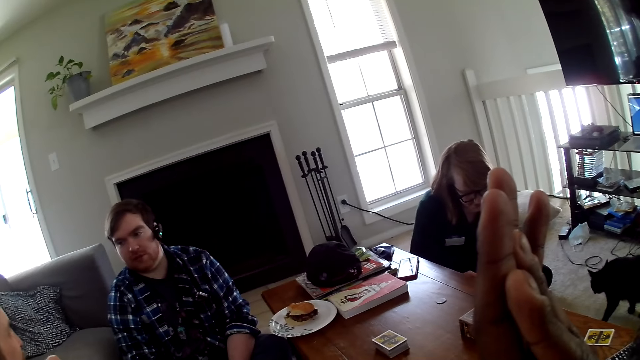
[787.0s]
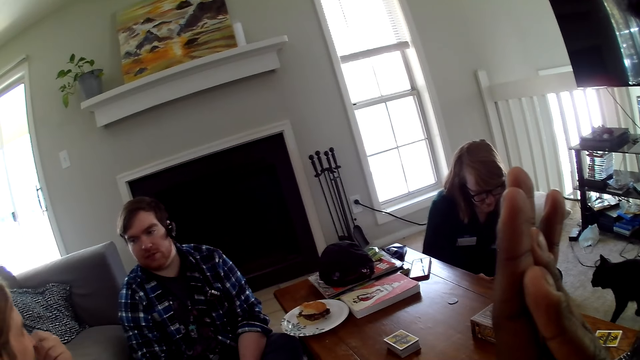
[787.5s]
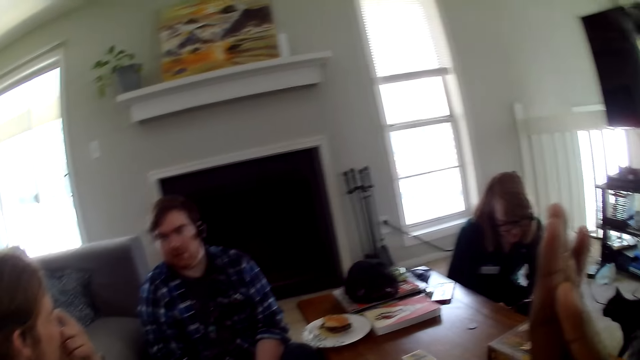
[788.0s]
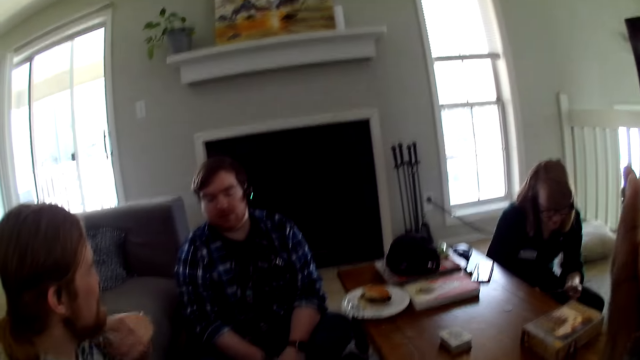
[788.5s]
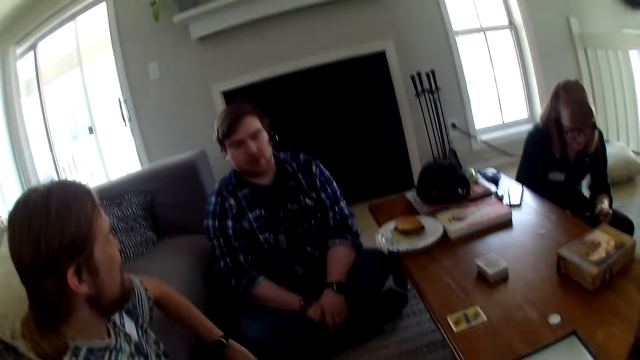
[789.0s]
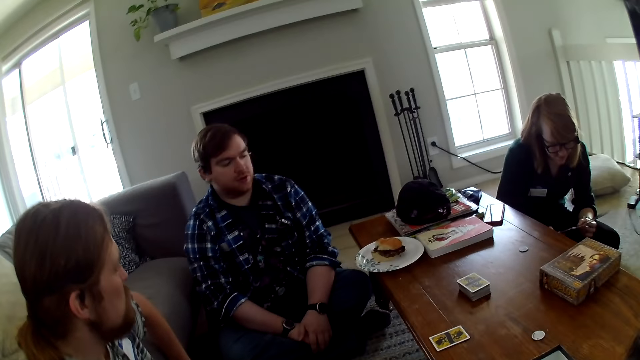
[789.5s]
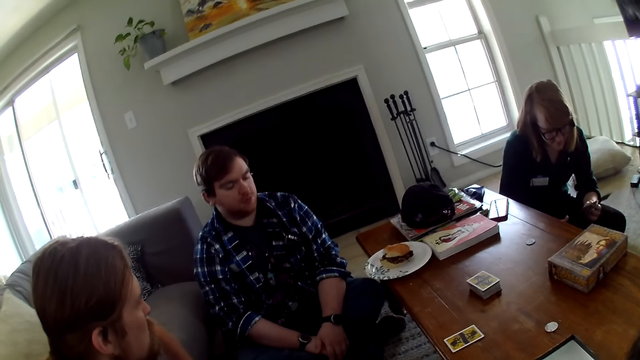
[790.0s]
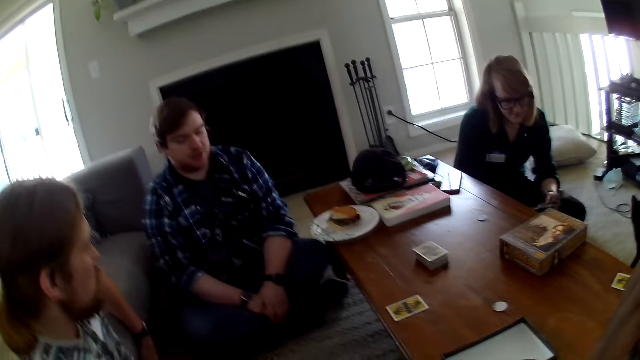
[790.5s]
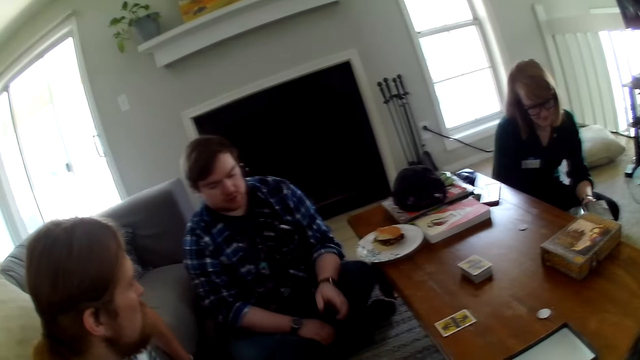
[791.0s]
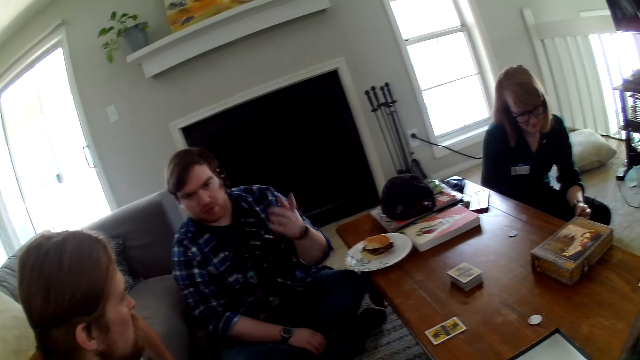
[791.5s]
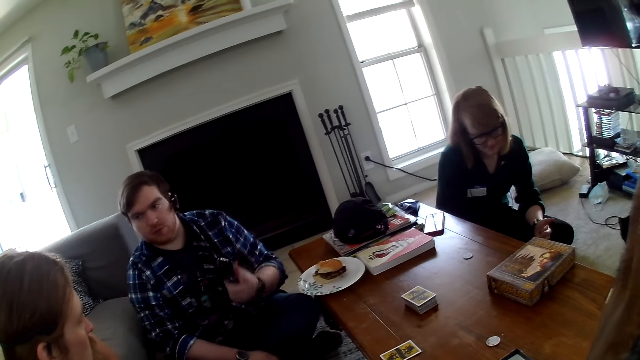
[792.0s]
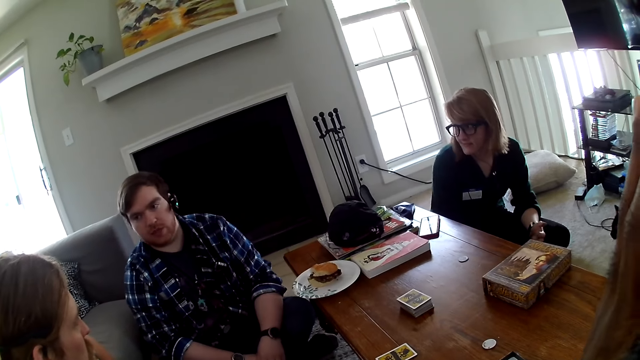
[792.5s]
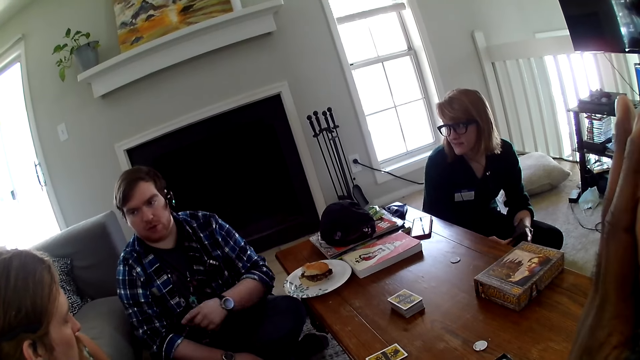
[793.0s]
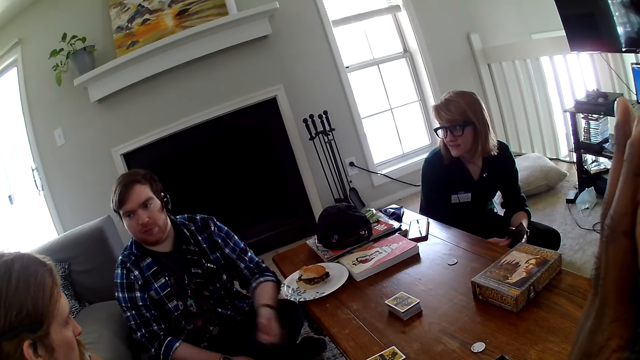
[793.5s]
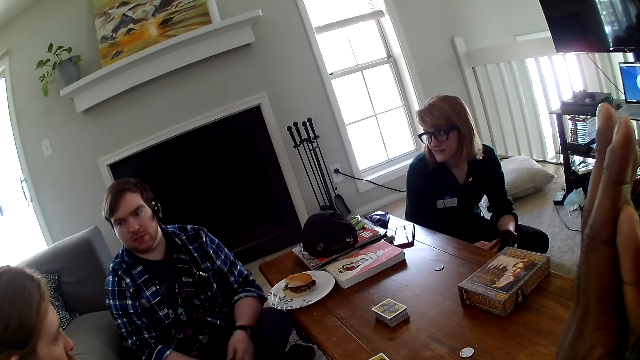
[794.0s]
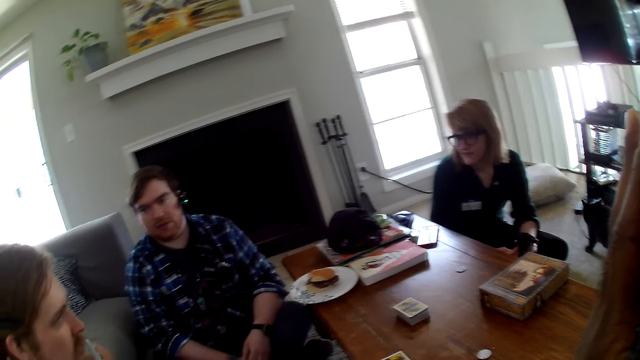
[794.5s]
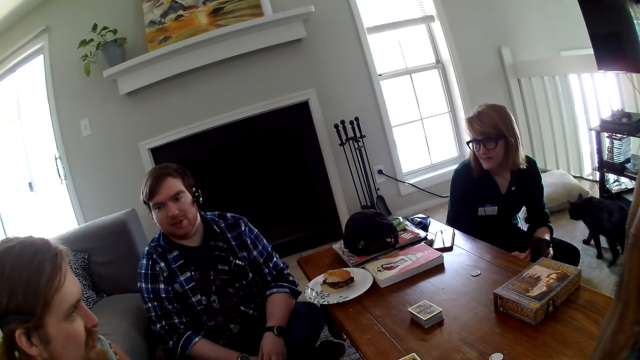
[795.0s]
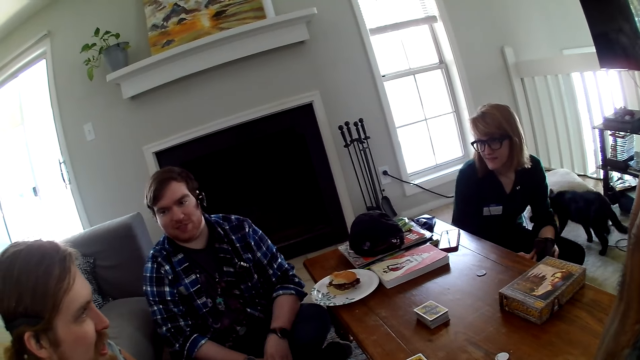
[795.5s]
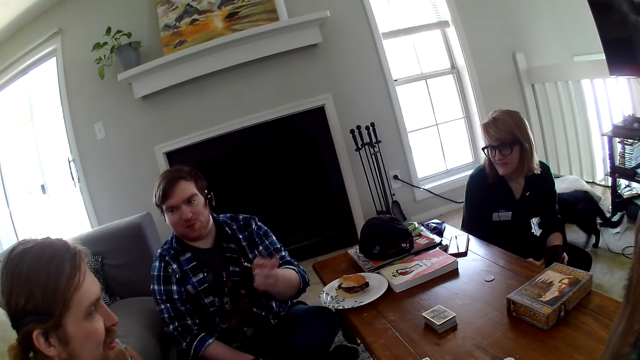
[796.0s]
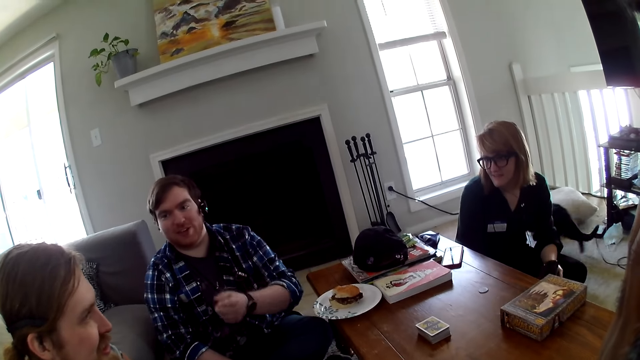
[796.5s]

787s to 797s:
A man converses with another man. The other man converses with the first man. The camera wearer looks around the house. The other man converses with the first man.

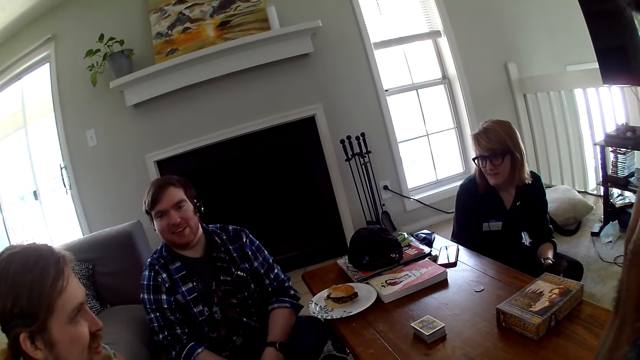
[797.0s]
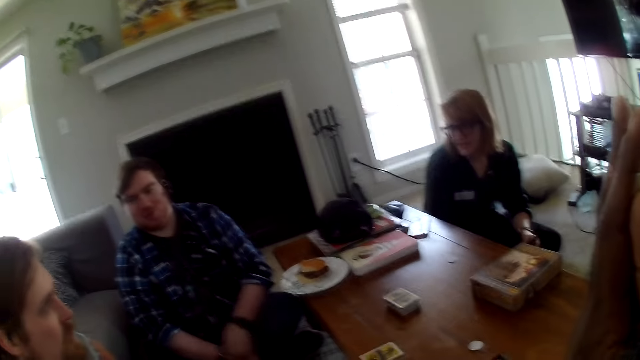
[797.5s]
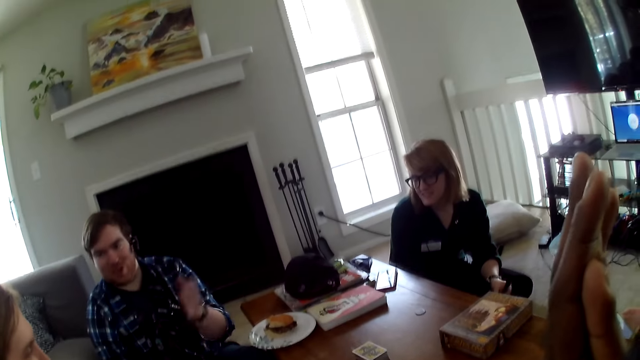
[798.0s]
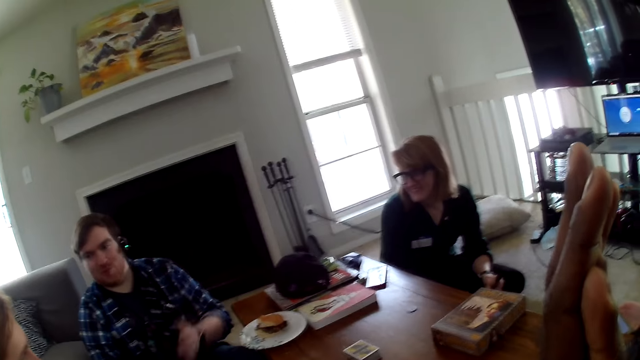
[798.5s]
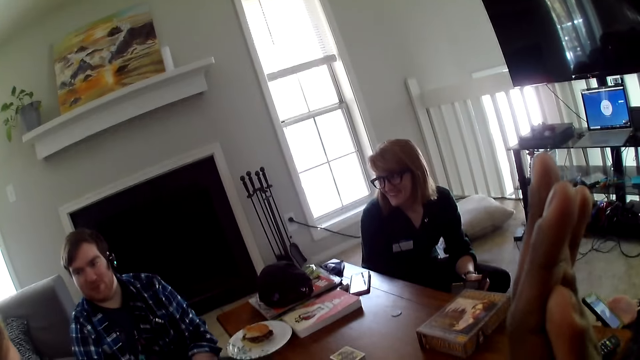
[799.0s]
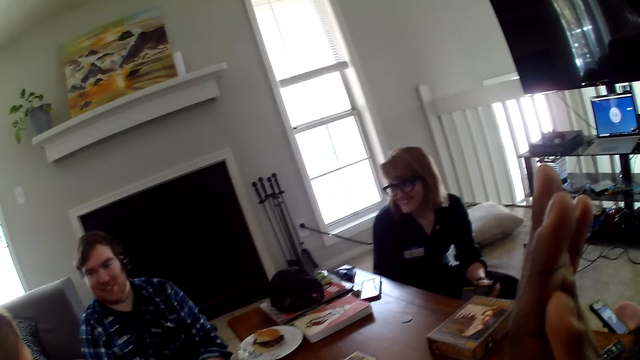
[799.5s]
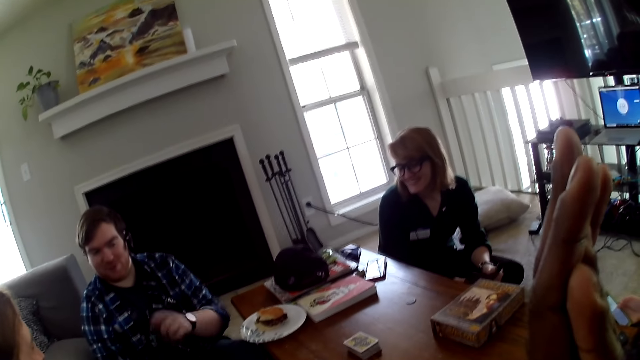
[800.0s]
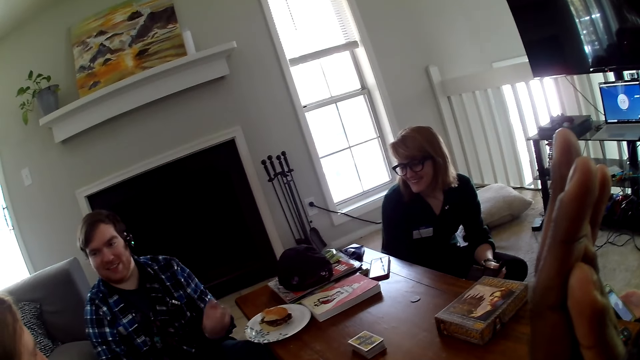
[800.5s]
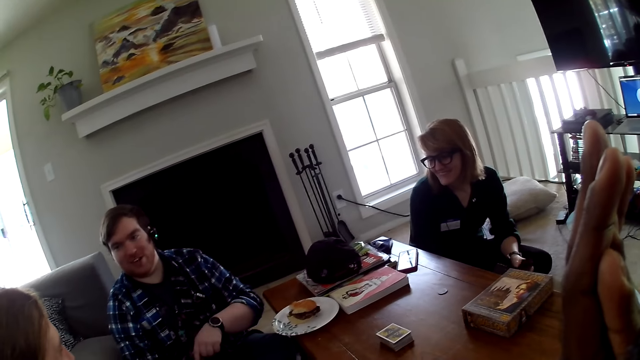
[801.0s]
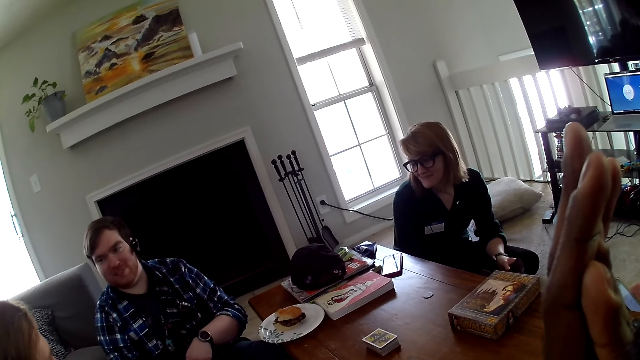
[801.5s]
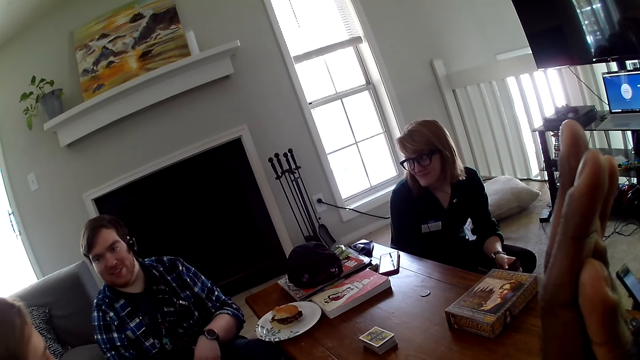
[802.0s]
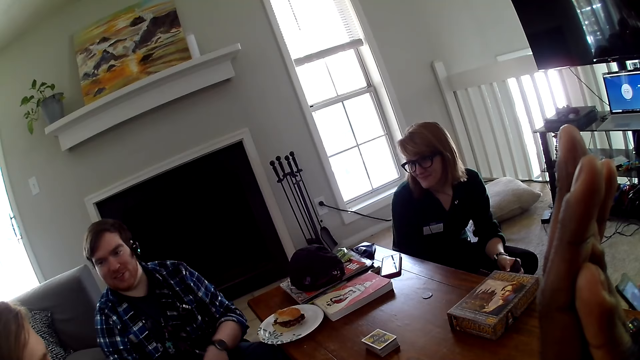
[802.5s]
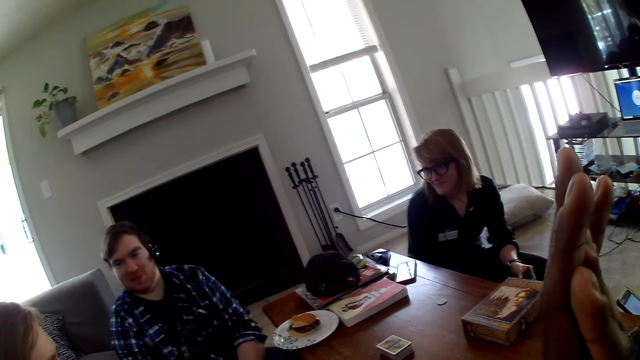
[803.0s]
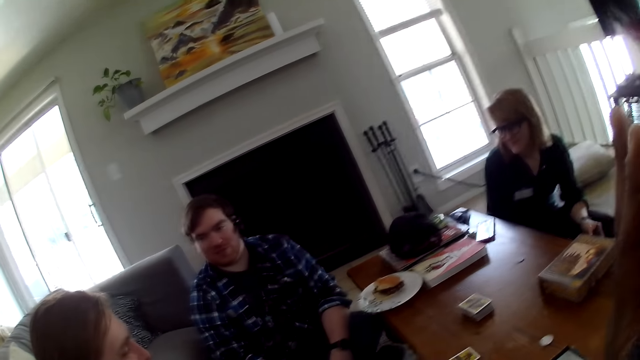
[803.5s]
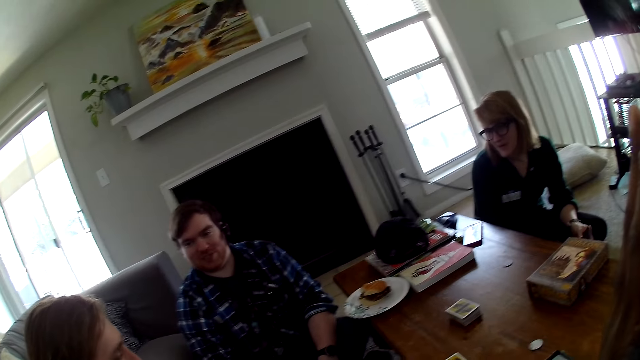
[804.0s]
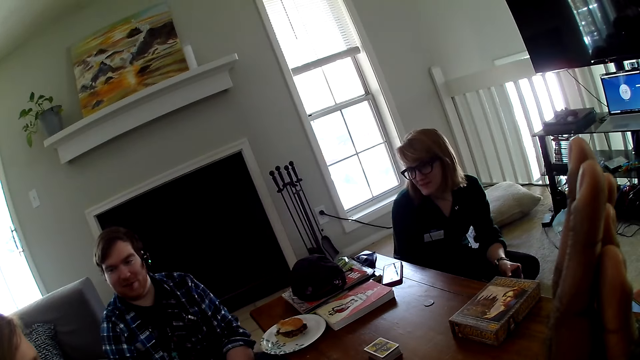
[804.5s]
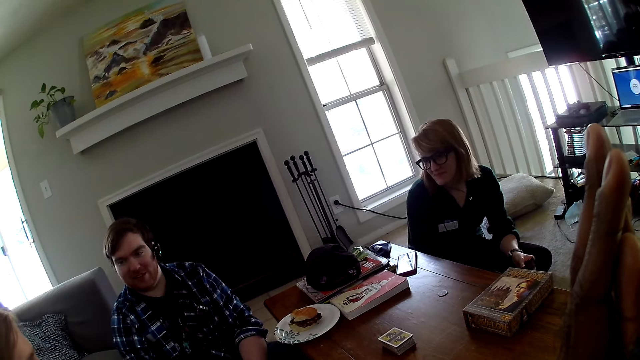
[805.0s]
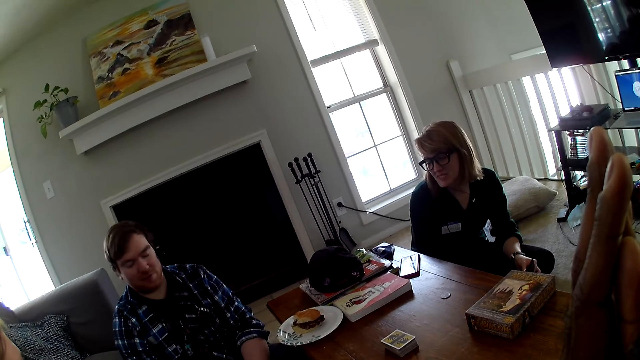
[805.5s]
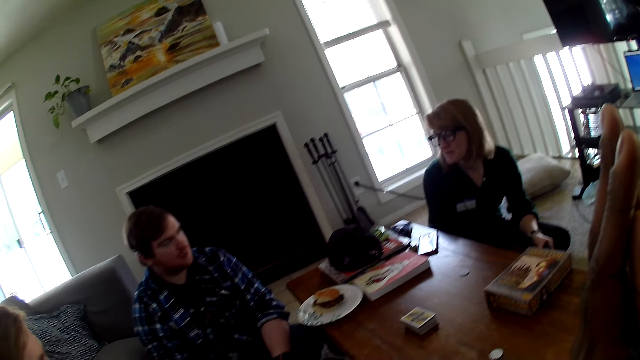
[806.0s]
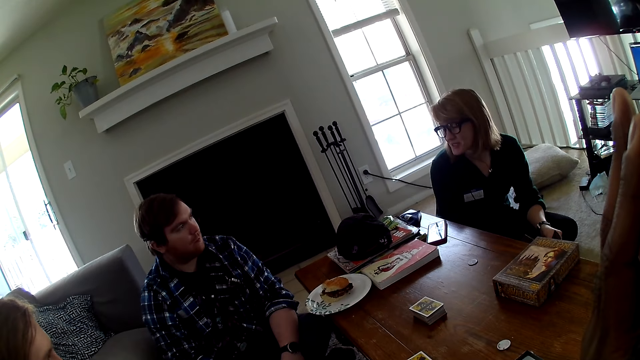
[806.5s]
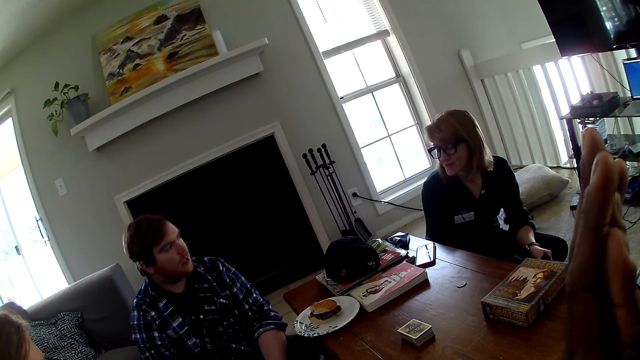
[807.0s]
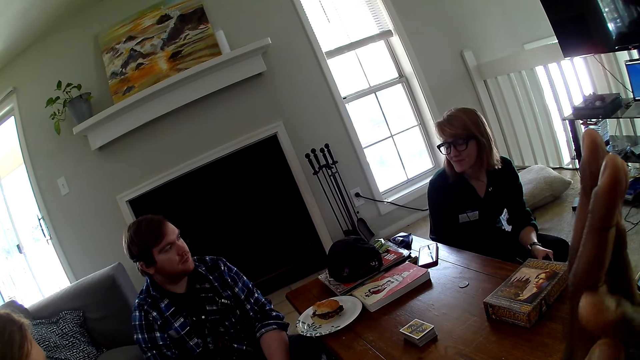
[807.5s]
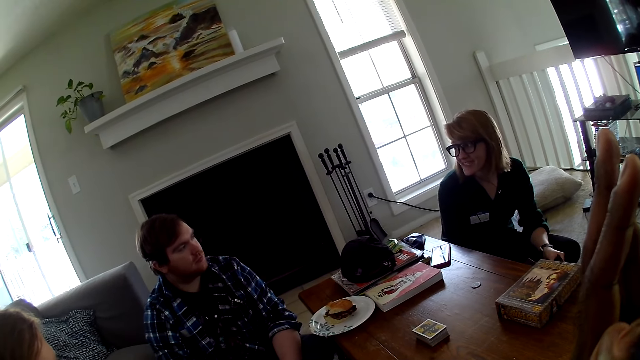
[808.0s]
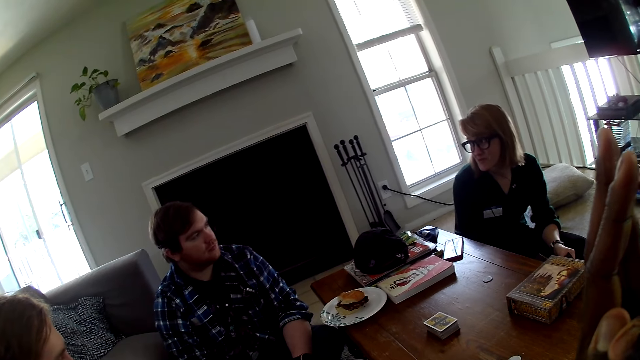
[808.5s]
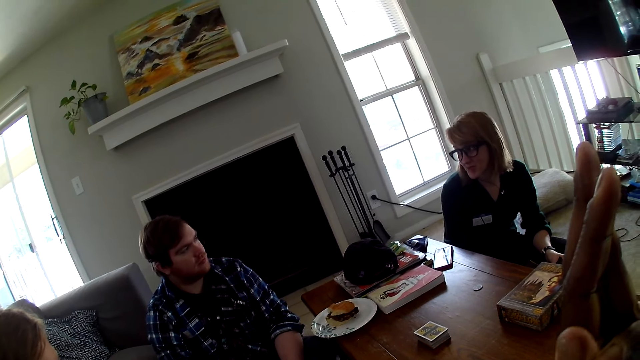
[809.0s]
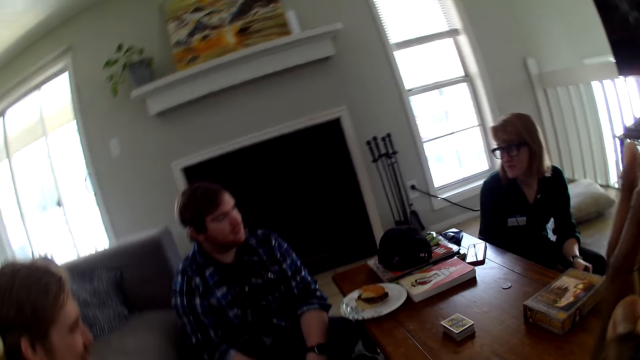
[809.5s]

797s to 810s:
A woman converses with a man. Another man converses with the first man. The woman converses with the first man. A man looks at the woman.
